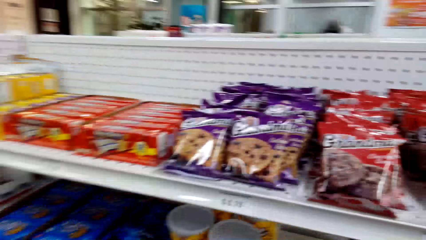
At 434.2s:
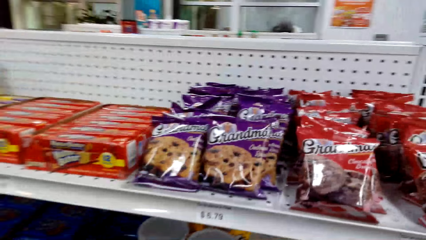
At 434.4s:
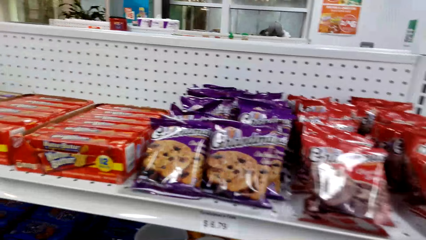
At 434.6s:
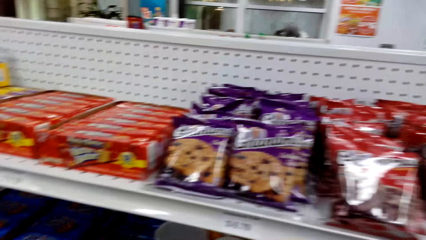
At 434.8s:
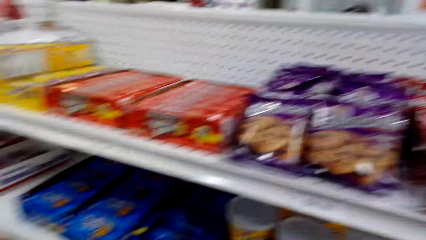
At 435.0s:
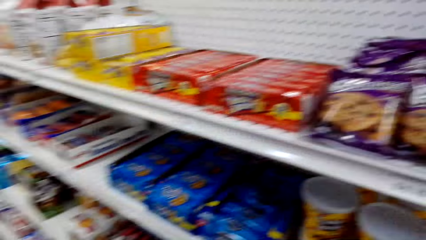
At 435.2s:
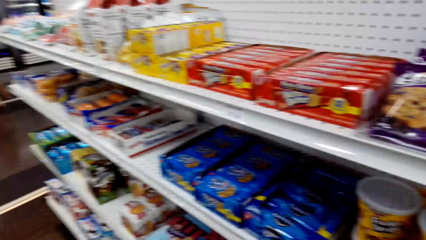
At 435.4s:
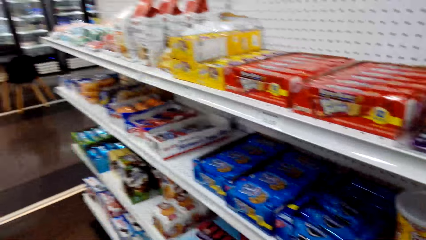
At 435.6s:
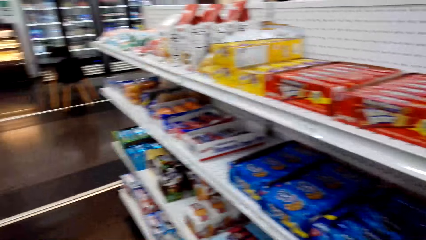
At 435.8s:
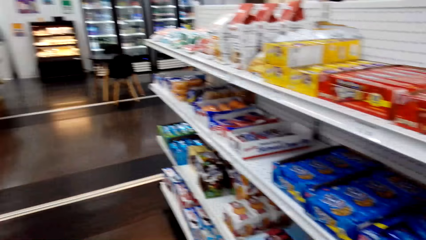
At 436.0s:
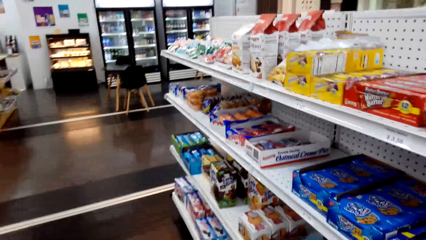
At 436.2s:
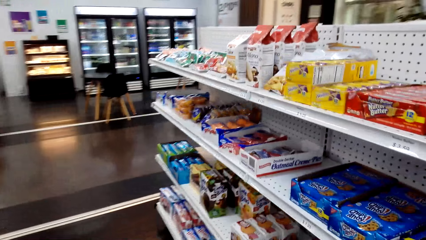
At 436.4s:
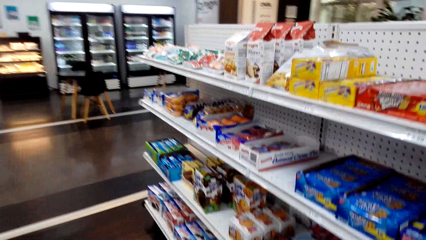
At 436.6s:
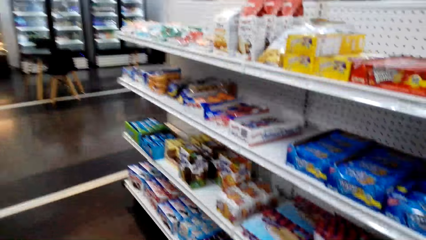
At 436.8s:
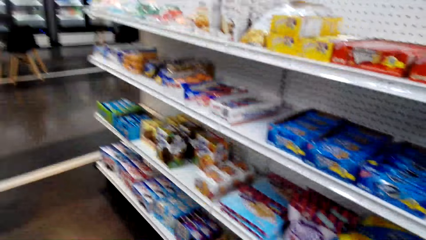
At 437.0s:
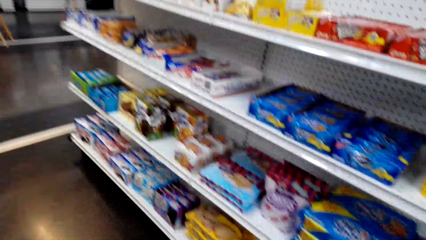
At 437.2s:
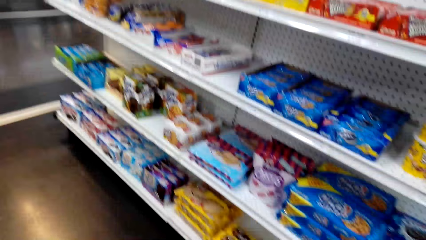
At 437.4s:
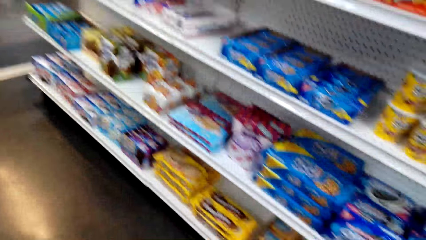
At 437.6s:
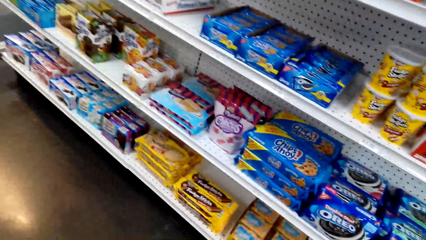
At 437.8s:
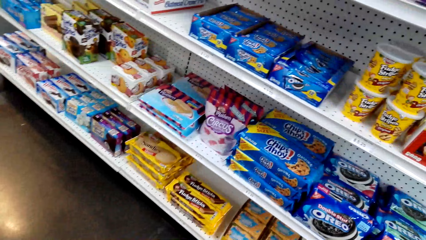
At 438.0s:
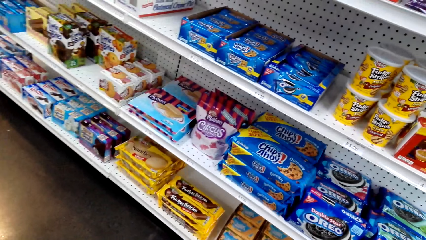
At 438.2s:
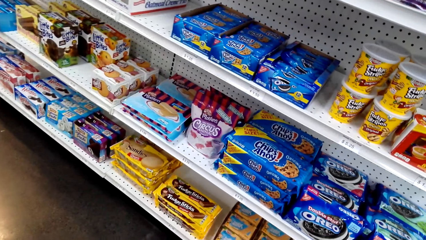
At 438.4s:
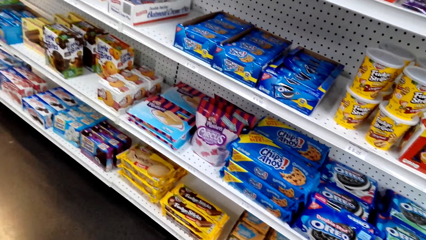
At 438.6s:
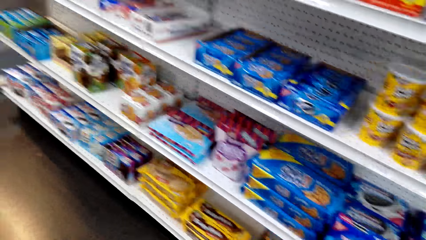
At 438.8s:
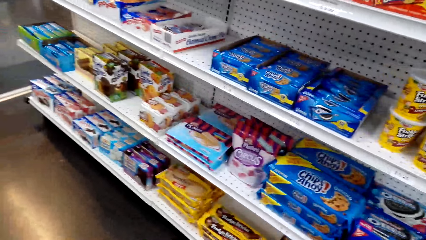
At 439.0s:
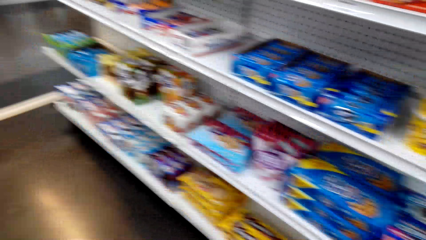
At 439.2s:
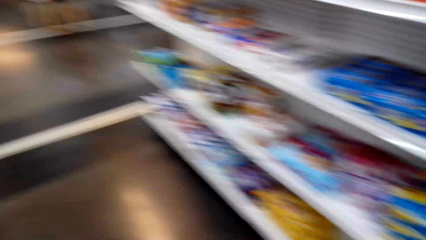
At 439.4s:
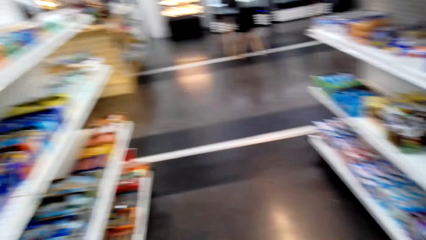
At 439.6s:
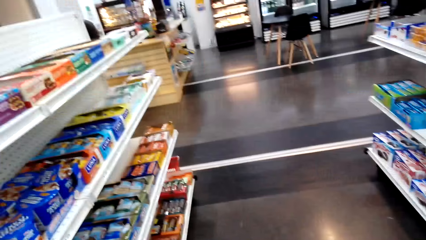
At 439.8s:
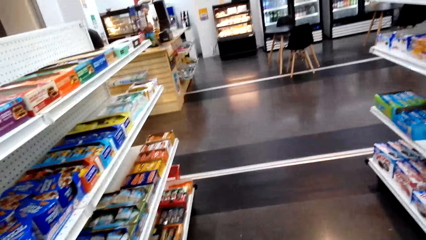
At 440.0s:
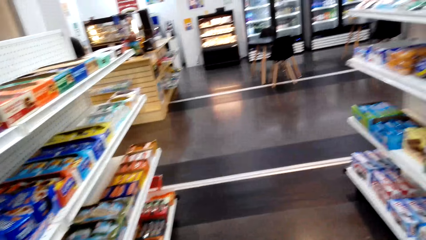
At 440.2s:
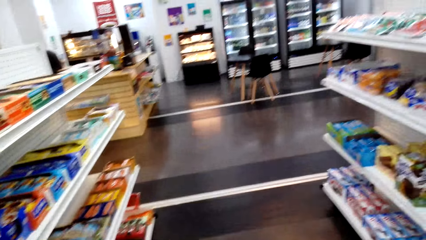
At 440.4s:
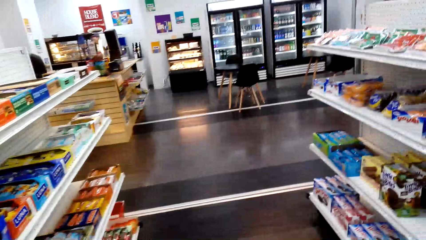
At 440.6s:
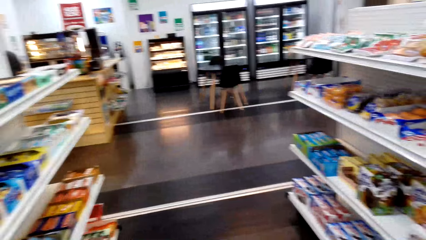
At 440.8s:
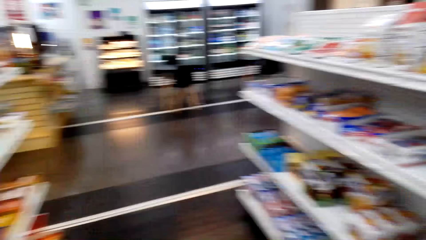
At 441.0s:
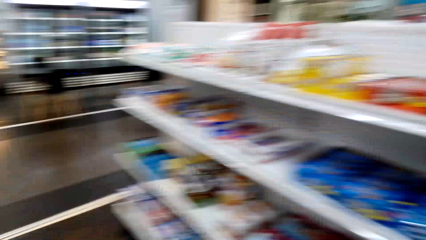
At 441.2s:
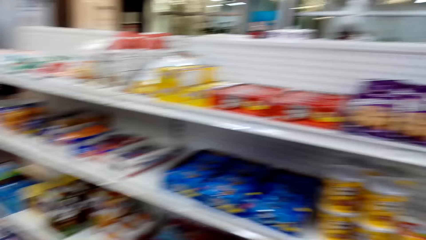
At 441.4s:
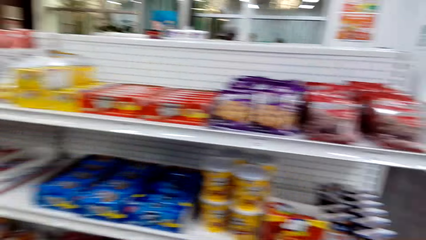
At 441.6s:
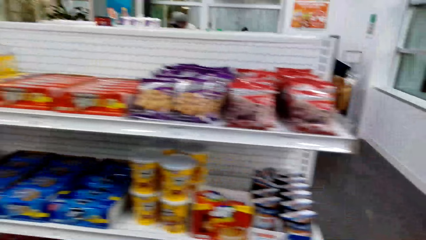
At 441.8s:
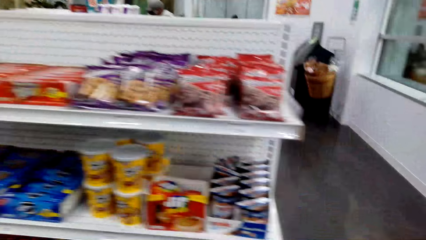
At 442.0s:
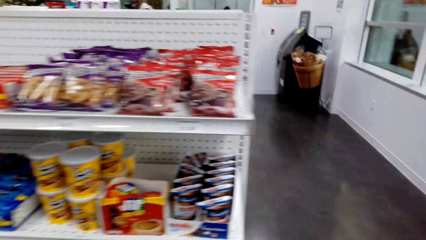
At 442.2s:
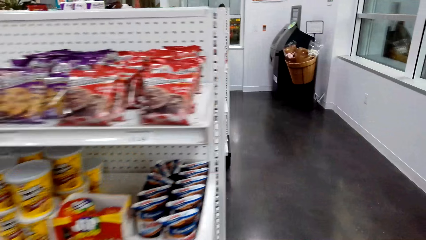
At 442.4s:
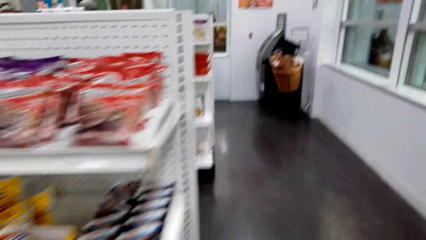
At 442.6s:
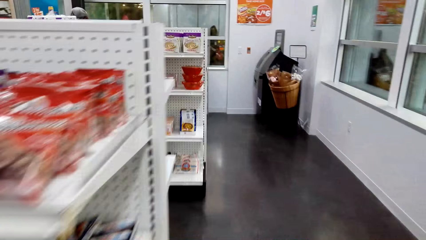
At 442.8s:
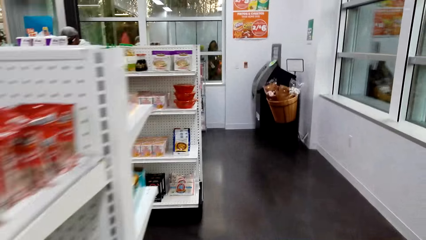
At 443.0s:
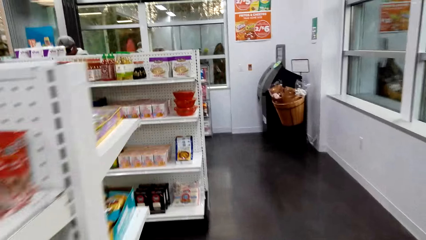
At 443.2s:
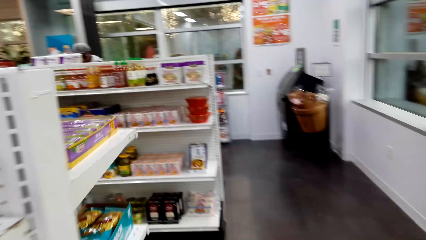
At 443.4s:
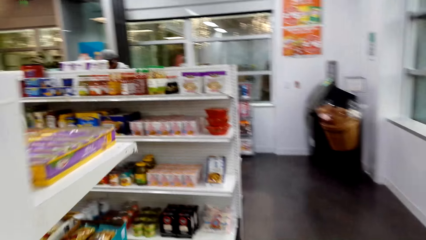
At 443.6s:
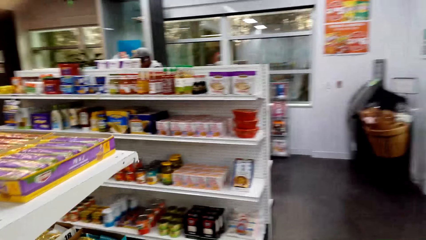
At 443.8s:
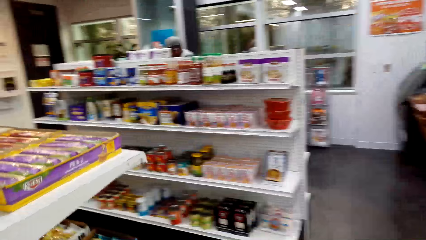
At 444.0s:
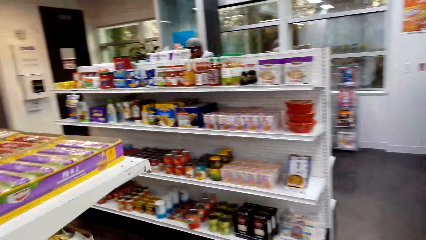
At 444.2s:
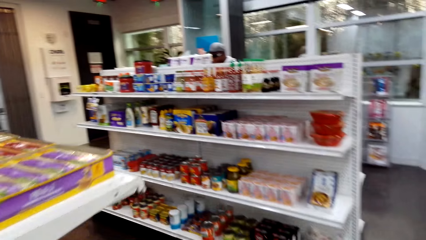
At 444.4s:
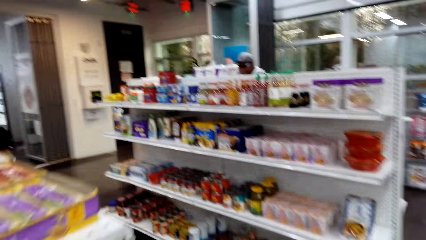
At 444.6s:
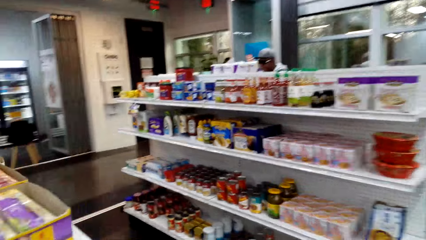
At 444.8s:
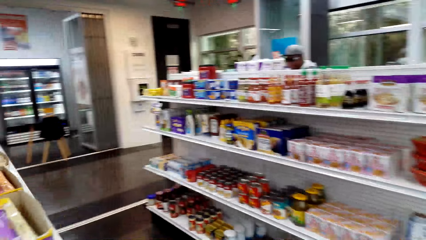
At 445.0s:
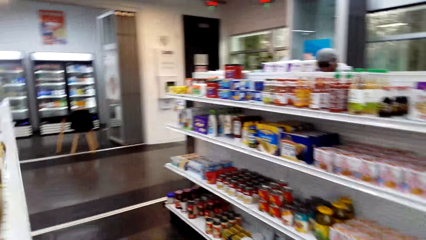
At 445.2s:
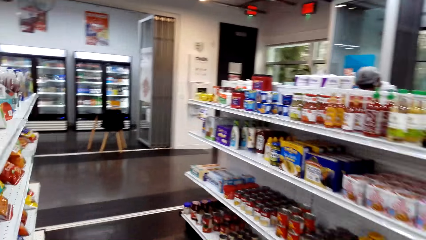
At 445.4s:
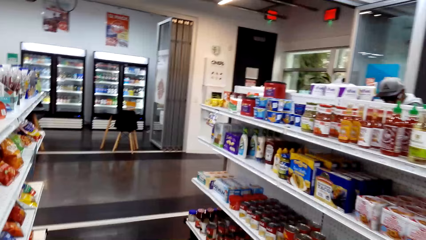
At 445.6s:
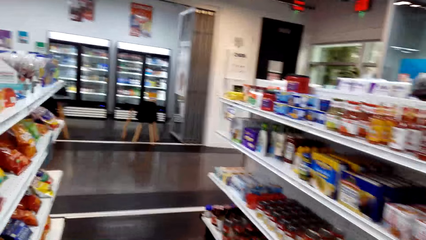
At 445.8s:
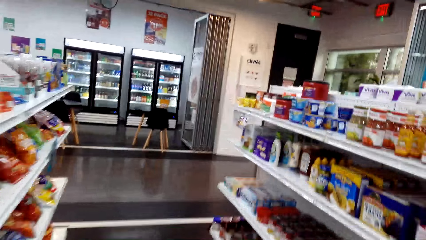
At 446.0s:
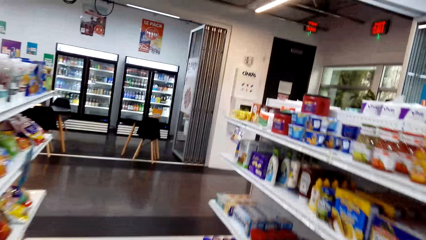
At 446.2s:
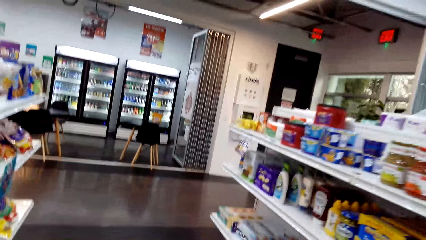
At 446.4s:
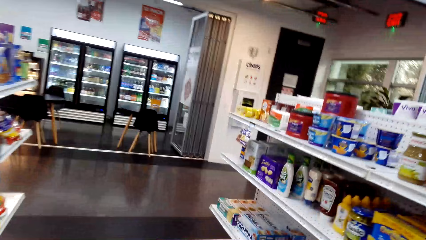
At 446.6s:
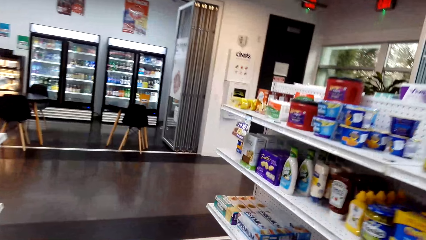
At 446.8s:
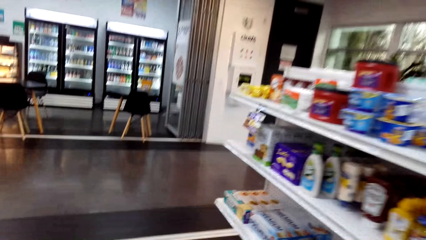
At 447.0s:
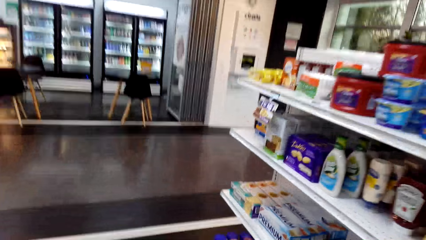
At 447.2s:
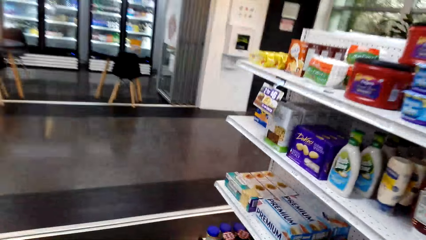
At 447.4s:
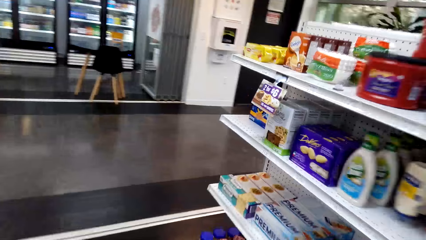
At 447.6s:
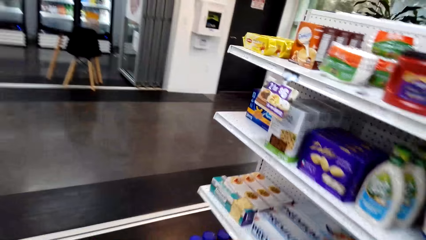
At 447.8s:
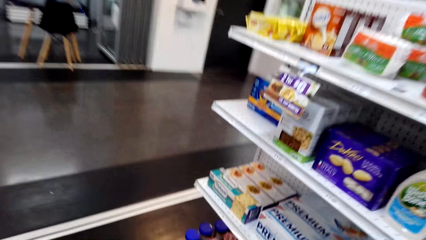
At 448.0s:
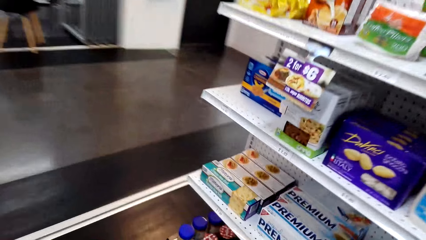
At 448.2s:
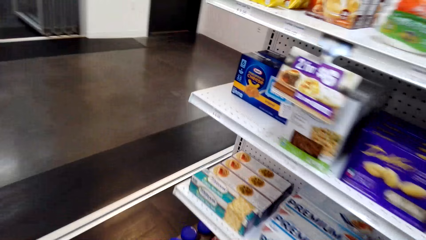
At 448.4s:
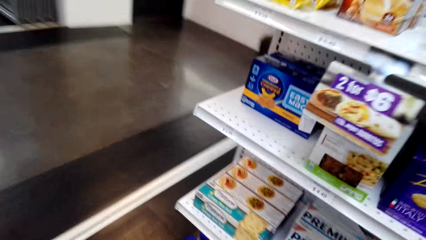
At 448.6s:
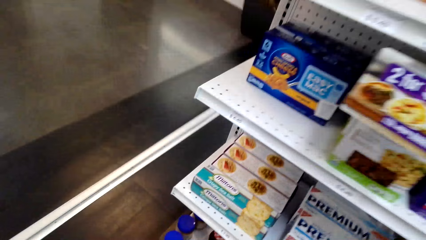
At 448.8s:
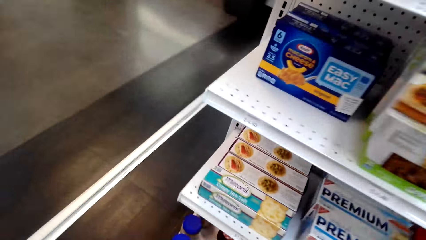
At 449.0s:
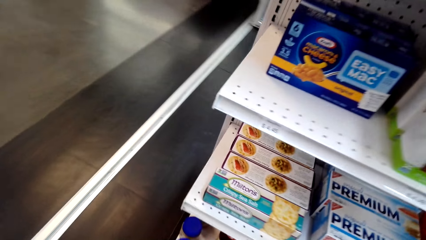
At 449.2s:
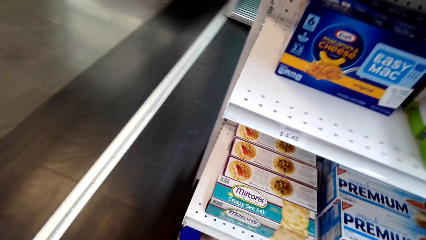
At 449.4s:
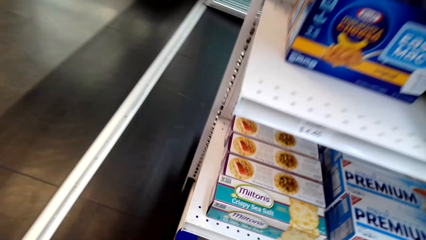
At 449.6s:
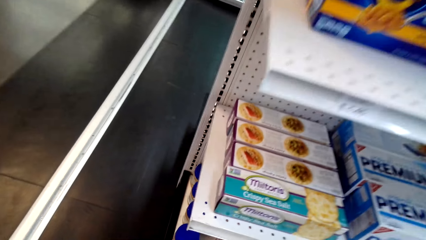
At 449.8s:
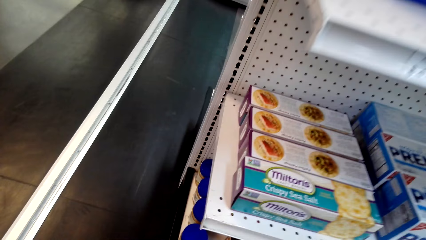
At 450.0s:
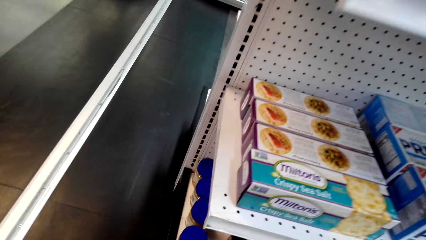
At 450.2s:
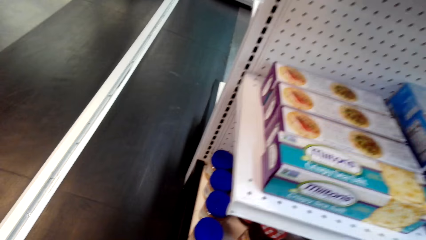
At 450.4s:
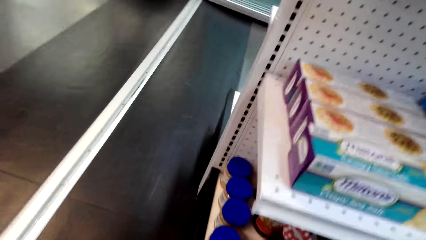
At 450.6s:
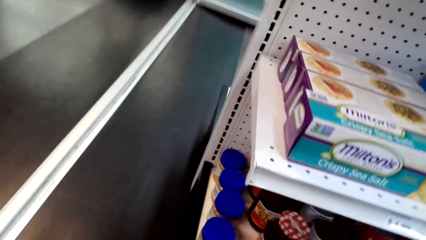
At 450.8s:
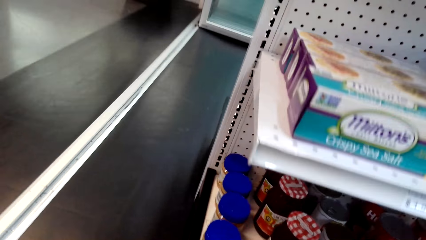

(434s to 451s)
The camera wearer looks at the shelves. They look around and move around.
